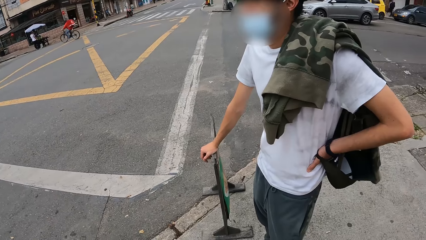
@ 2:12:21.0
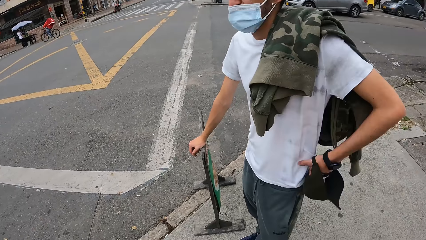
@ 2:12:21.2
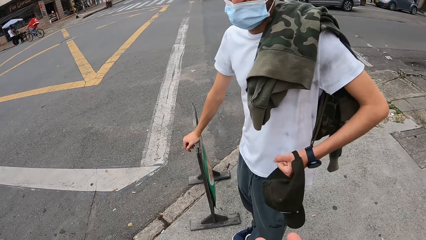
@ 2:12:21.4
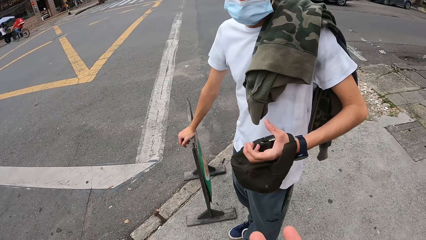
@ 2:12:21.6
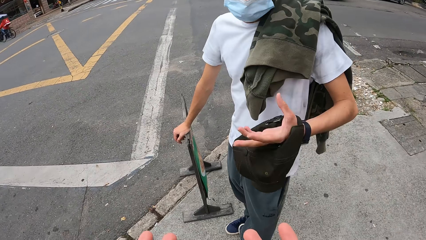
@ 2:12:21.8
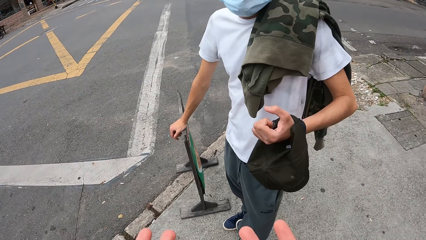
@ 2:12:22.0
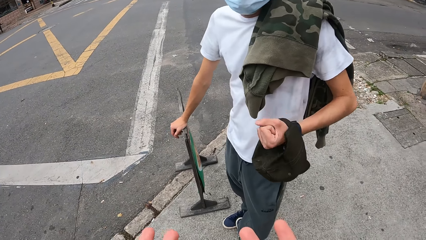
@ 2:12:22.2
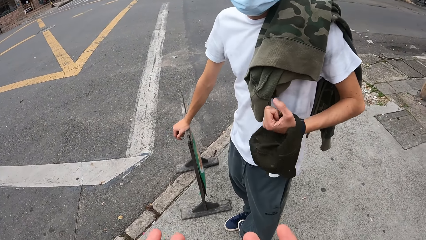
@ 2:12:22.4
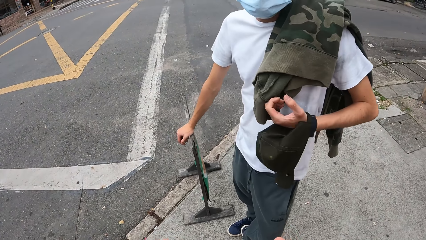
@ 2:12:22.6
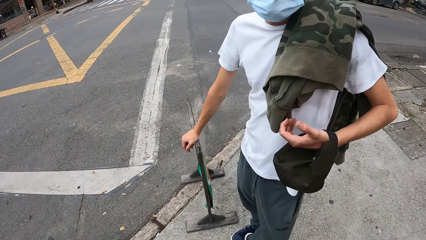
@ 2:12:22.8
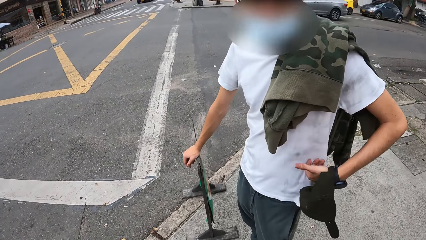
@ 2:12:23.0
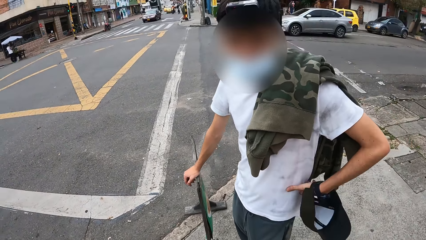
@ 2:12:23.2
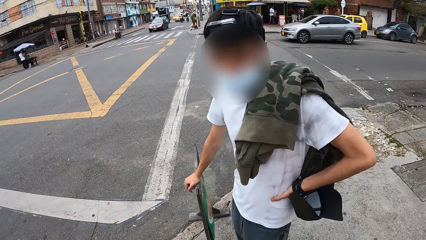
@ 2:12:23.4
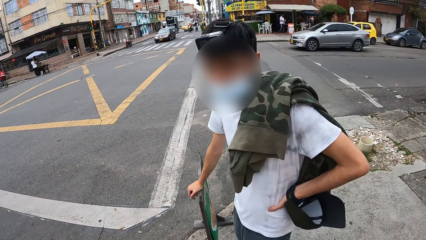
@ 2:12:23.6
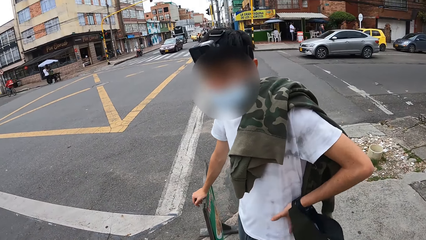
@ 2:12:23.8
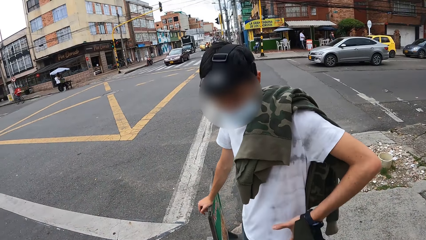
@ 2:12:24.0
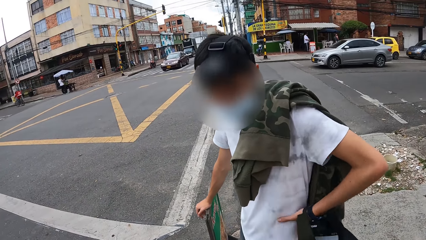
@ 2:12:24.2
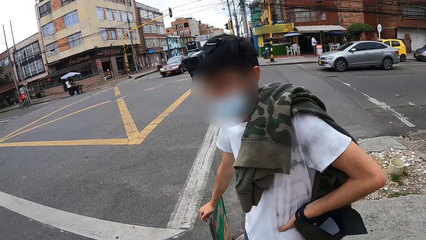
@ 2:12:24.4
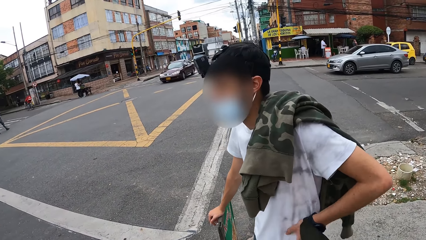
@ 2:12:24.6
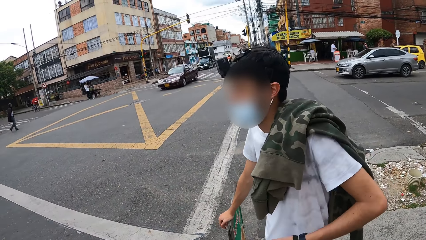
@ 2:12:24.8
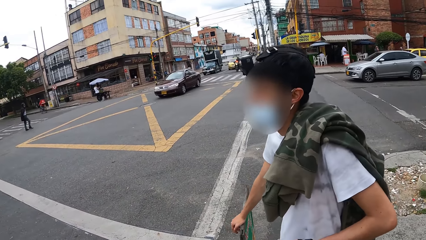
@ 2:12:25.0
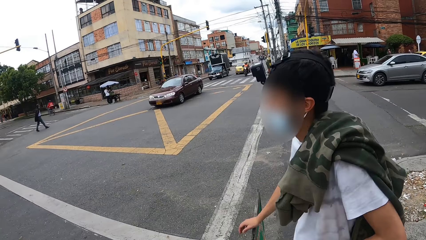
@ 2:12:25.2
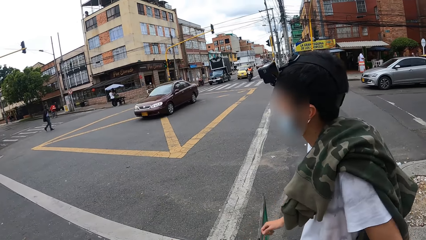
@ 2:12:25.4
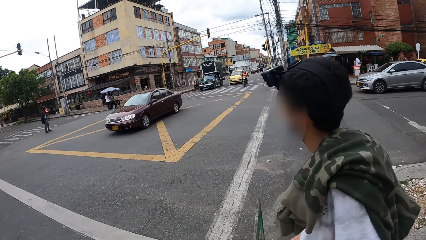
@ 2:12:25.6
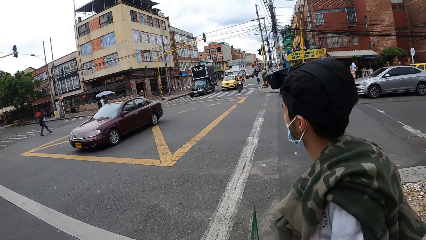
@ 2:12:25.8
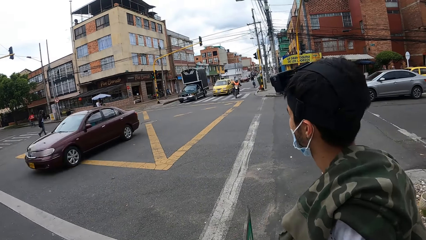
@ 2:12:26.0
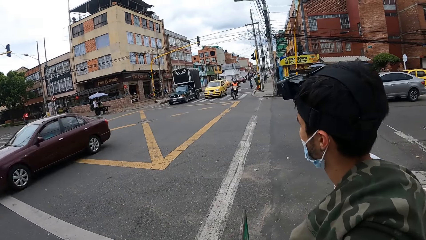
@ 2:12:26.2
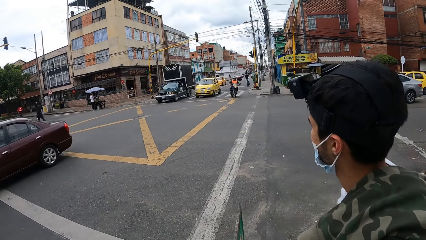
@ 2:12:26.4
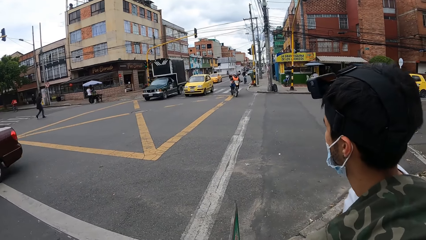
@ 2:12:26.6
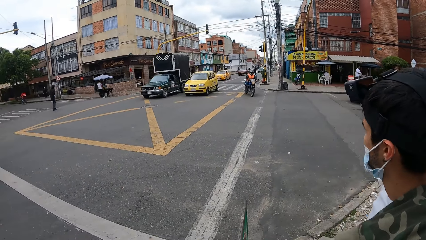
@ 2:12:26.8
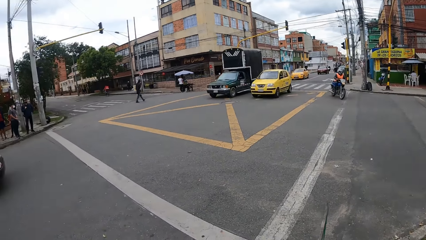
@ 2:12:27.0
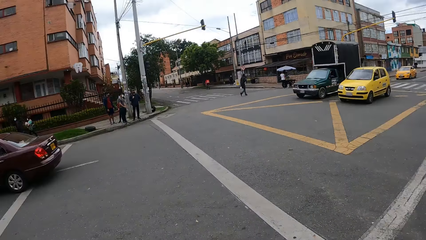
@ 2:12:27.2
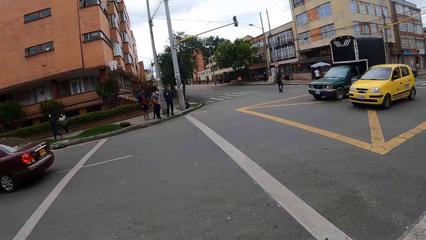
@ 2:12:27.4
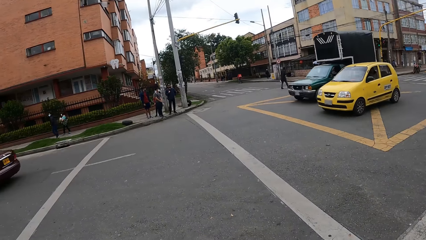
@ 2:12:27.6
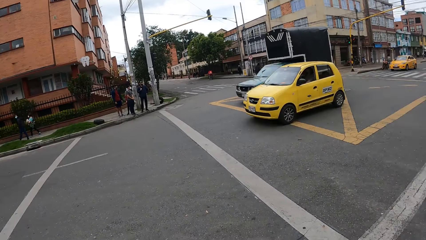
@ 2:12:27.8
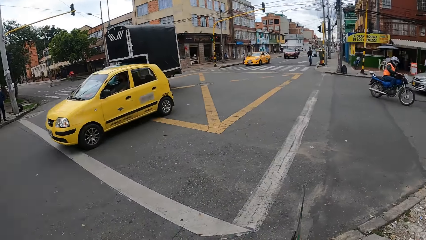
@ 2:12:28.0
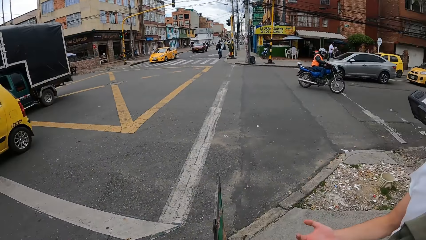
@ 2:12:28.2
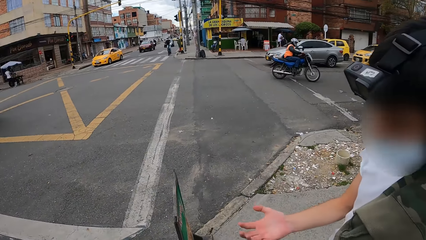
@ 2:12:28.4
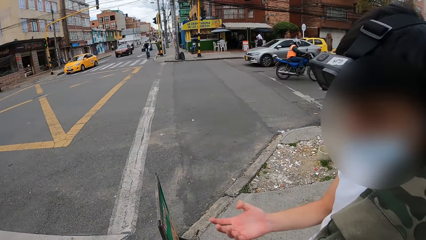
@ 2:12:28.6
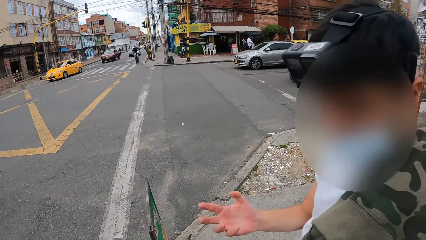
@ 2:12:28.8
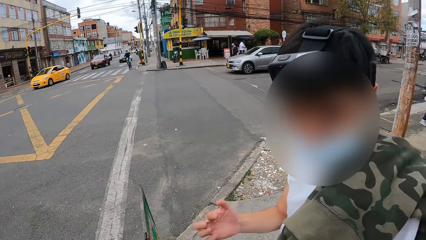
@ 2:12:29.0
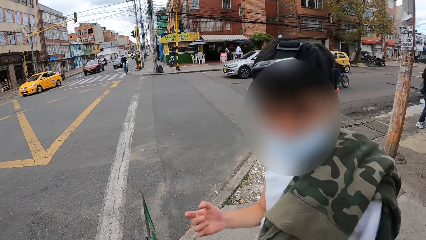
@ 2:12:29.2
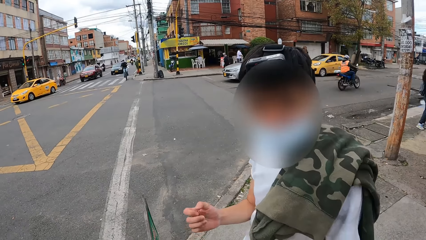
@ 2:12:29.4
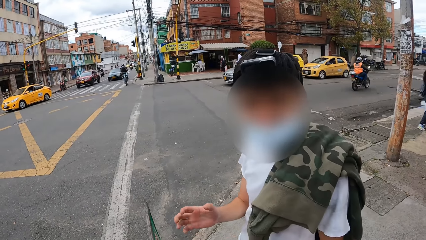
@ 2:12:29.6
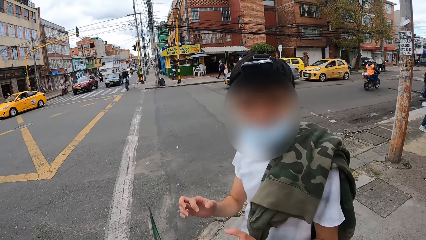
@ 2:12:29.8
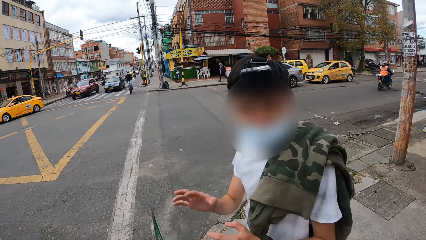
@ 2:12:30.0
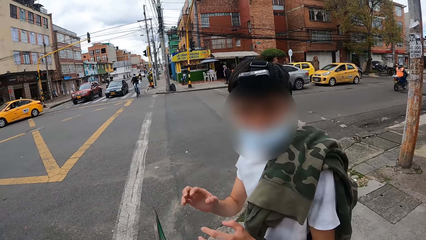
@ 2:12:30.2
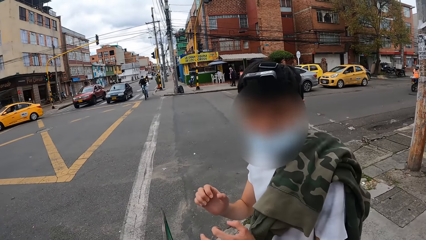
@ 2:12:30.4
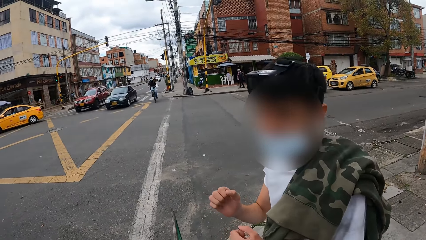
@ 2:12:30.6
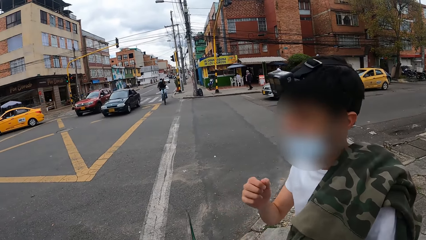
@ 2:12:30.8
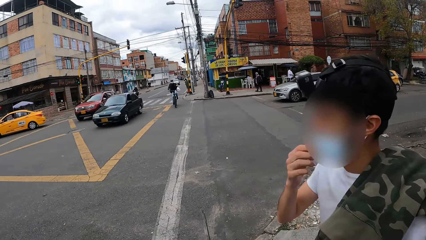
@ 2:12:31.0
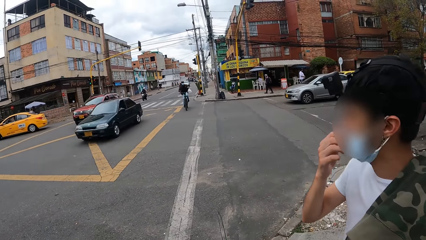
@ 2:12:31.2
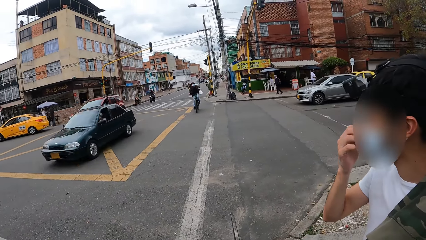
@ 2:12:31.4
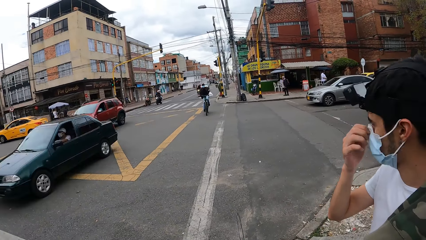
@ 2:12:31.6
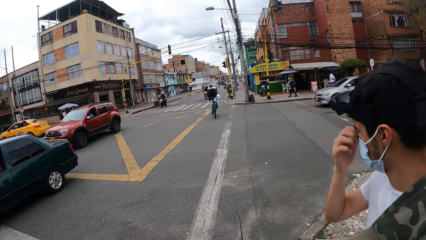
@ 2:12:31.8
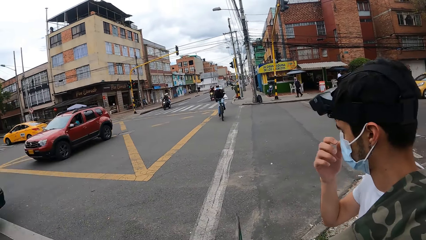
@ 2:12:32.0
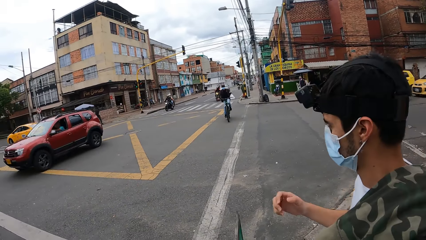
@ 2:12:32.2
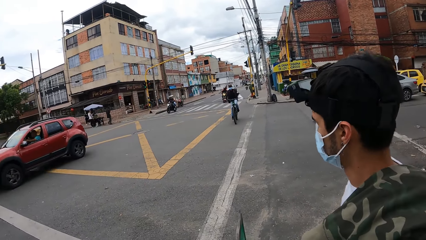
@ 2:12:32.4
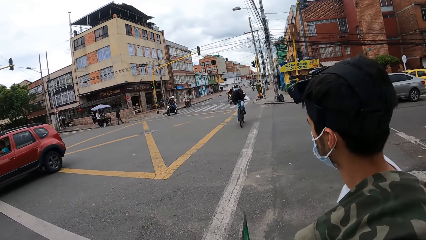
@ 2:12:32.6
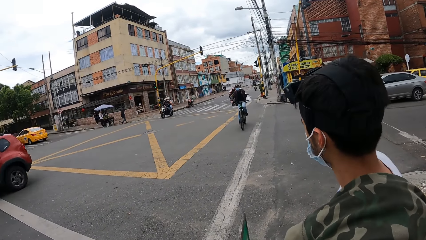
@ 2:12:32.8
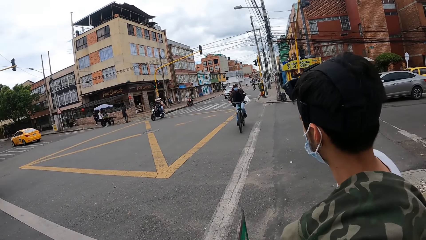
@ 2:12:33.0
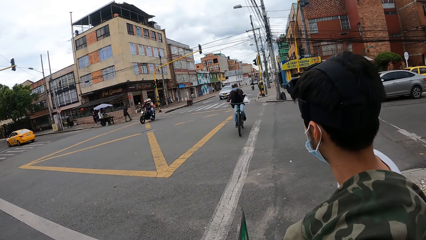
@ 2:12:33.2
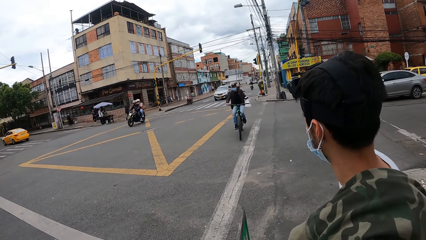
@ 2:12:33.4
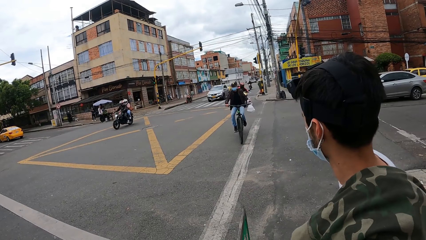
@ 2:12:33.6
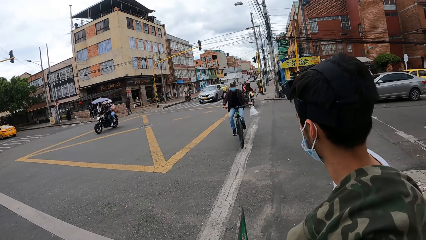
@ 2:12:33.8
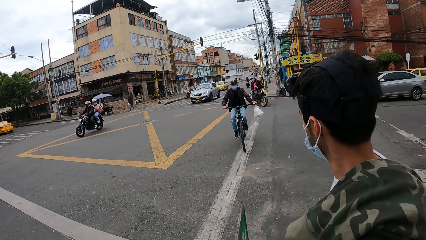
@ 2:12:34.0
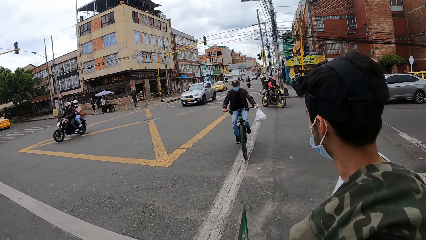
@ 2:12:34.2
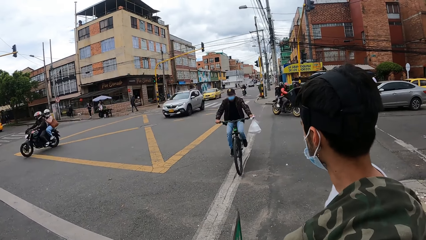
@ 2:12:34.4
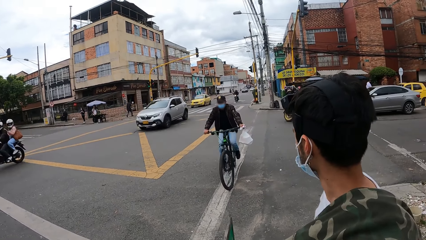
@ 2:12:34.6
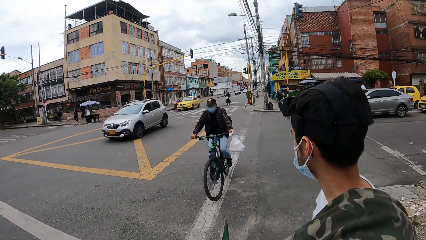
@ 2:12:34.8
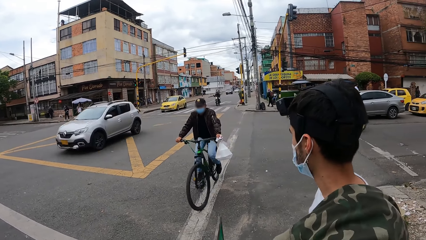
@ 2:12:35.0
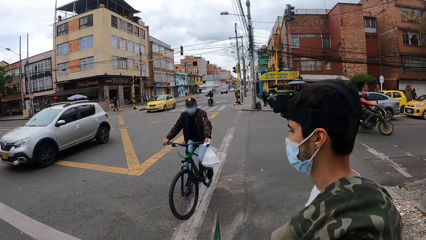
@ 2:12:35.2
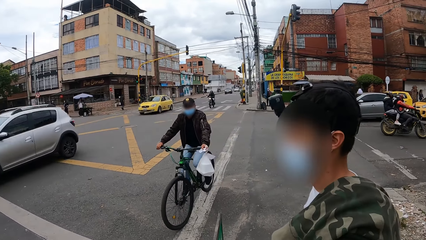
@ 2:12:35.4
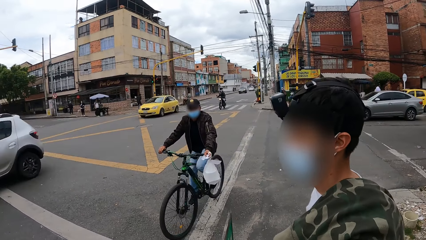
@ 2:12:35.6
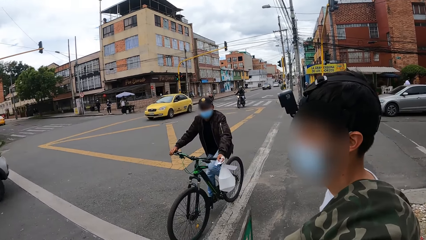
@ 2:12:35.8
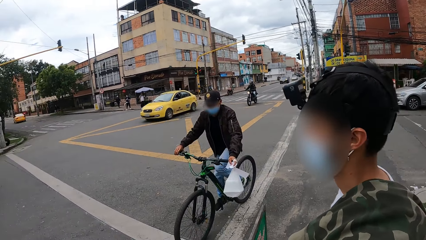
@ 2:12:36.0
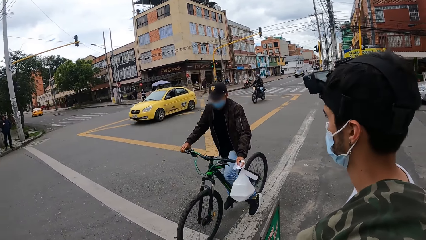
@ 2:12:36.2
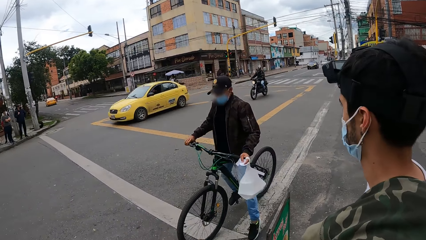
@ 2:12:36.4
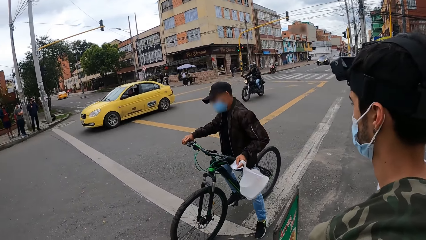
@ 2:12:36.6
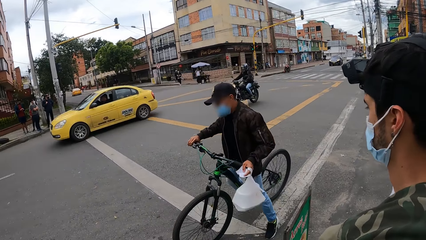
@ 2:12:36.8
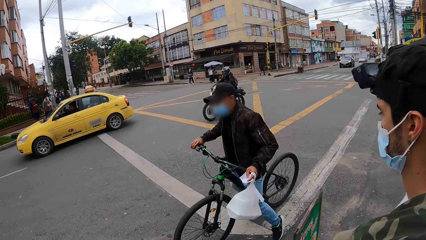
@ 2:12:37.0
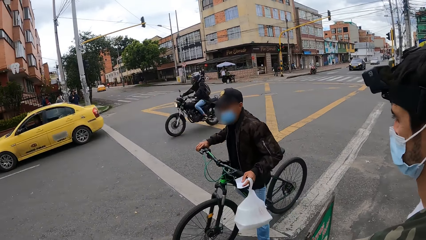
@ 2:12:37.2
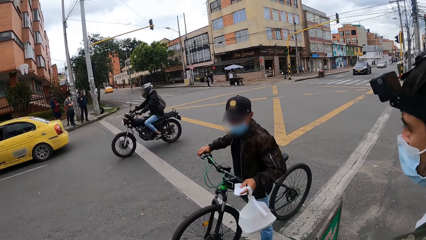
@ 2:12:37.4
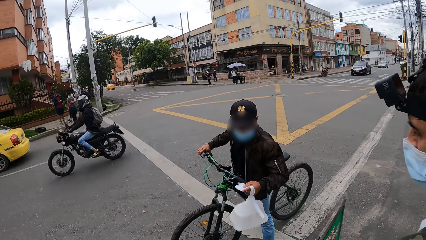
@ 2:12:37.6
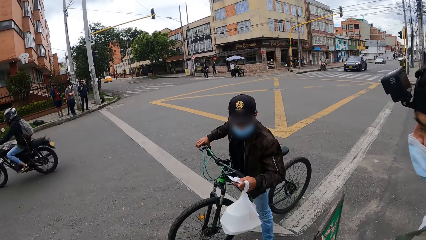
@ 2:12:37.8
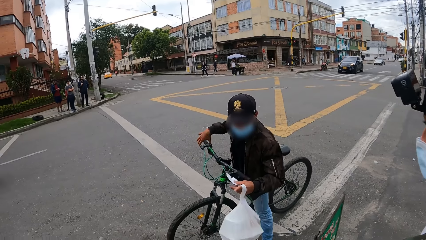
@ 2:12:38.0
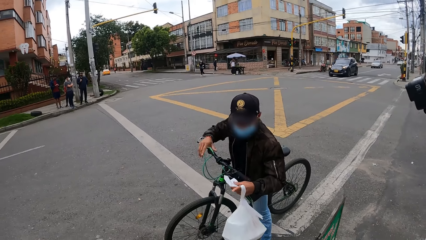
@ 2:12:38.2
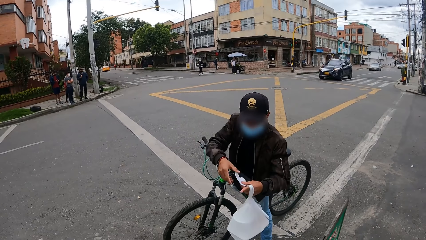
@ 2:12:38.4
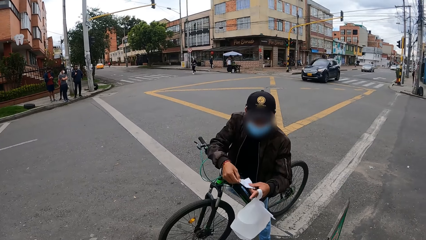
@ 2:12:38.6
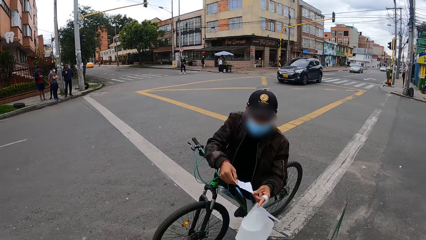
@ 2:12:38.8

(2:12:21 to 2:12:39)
A man touches the jacket on his shoulder with his left hand. The man converses with another man. The first man places his left hand on his waist. The camera wearer looks around the road. The first man converses with the other man. The first man adjusts the nose mask on his face with his right hand. The camera wearer looks around the road. A biker stops his bike in front of the first man. The biker holds a paper in both hands.
